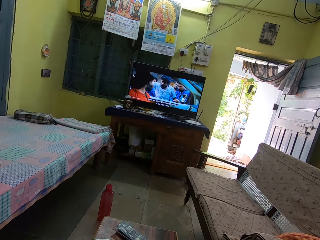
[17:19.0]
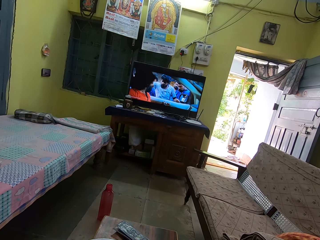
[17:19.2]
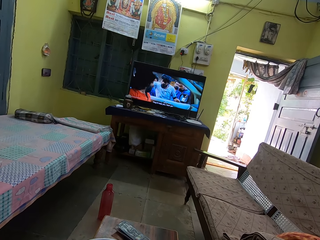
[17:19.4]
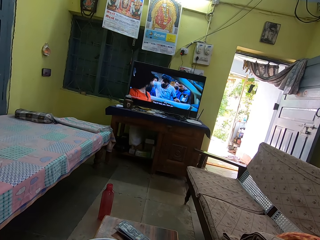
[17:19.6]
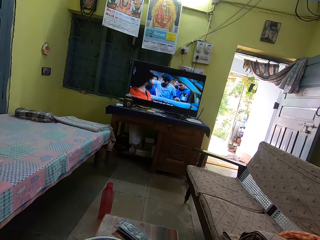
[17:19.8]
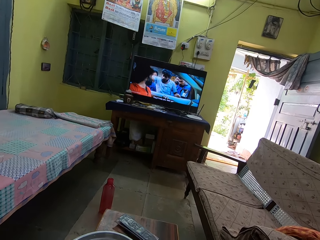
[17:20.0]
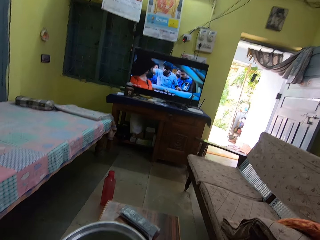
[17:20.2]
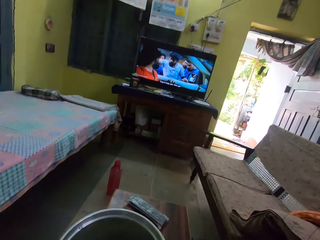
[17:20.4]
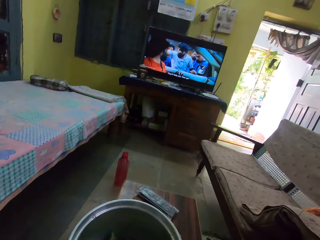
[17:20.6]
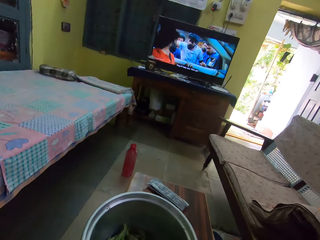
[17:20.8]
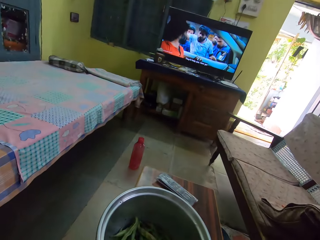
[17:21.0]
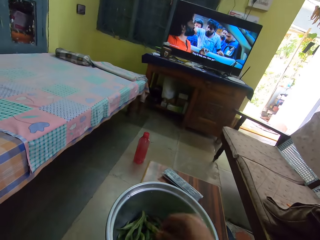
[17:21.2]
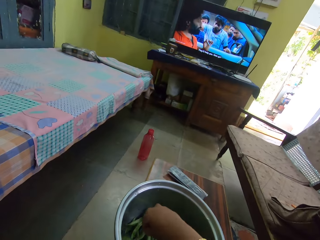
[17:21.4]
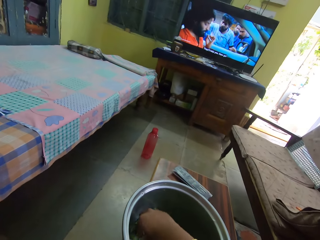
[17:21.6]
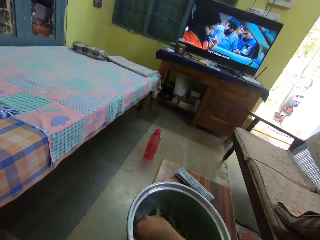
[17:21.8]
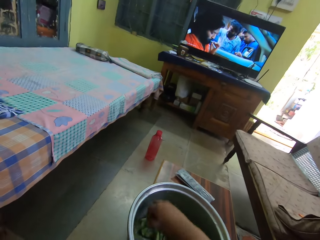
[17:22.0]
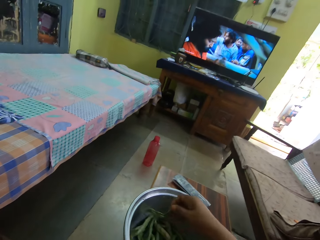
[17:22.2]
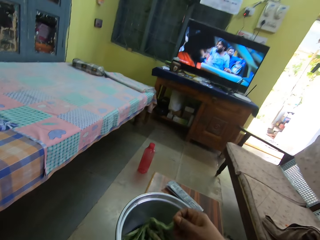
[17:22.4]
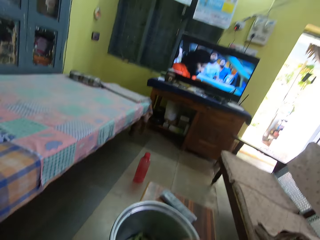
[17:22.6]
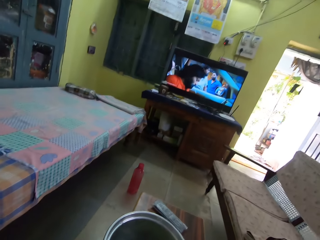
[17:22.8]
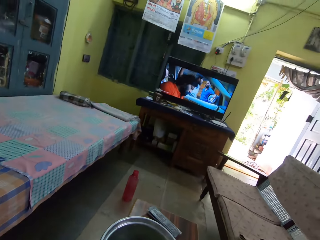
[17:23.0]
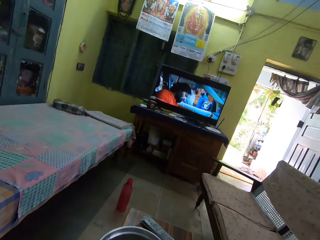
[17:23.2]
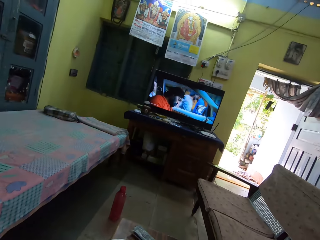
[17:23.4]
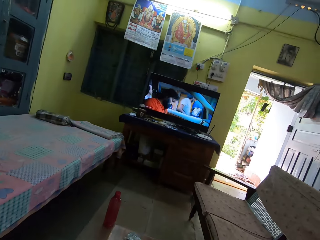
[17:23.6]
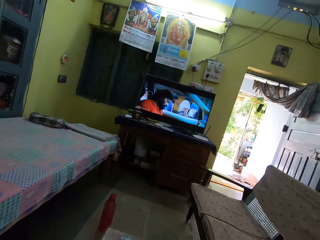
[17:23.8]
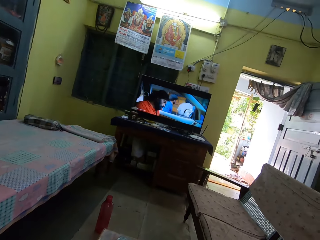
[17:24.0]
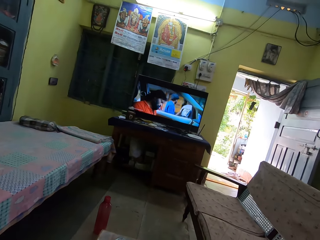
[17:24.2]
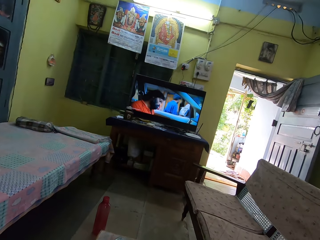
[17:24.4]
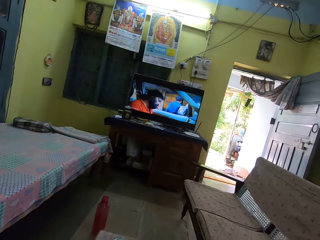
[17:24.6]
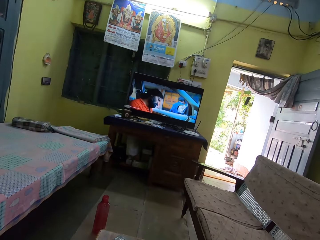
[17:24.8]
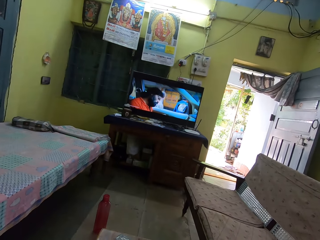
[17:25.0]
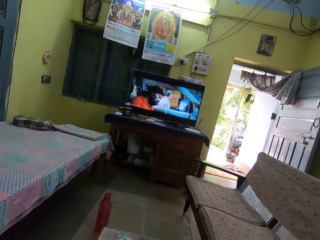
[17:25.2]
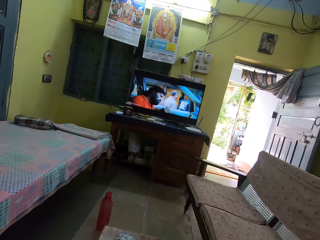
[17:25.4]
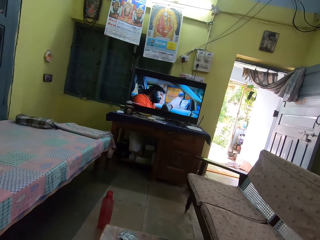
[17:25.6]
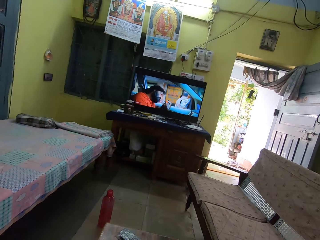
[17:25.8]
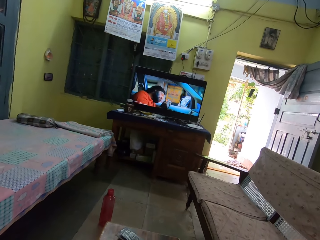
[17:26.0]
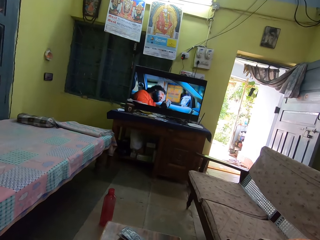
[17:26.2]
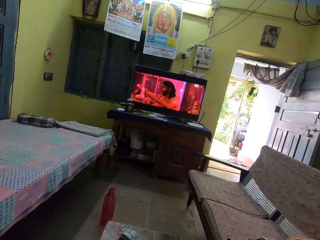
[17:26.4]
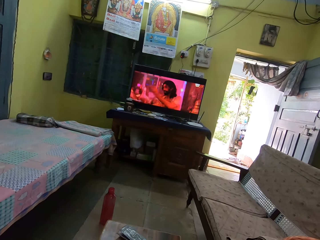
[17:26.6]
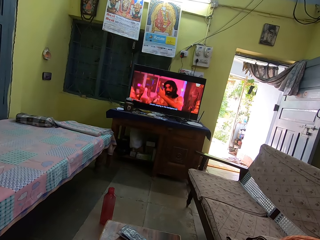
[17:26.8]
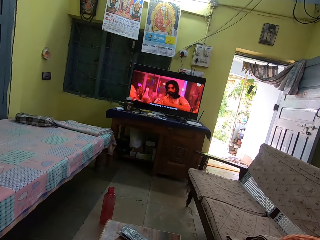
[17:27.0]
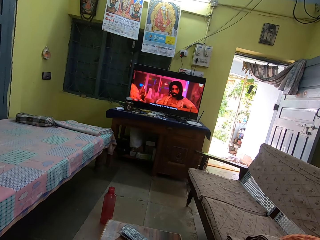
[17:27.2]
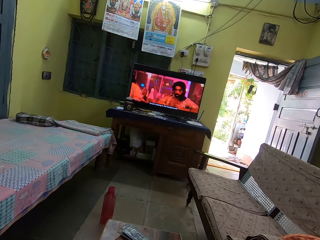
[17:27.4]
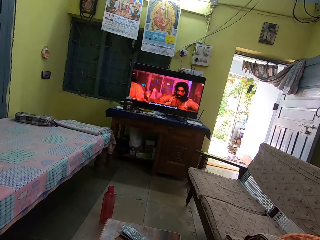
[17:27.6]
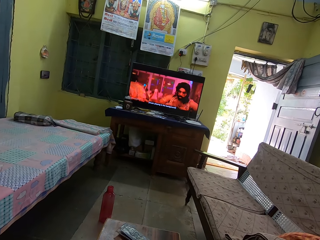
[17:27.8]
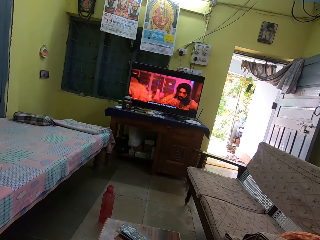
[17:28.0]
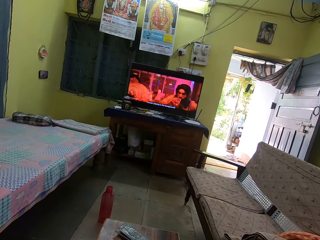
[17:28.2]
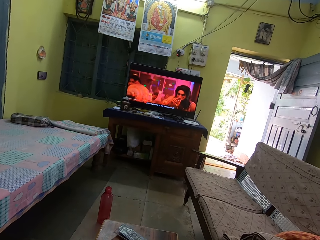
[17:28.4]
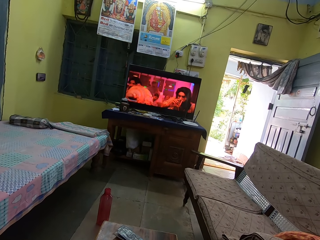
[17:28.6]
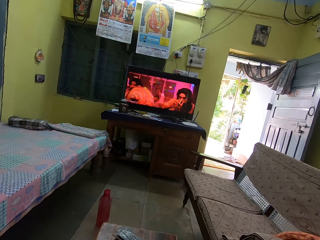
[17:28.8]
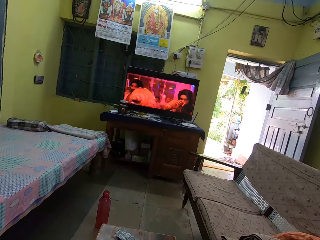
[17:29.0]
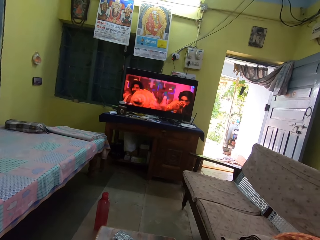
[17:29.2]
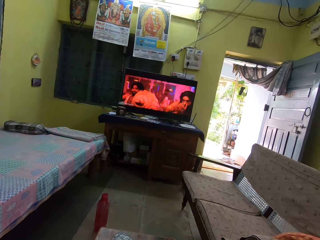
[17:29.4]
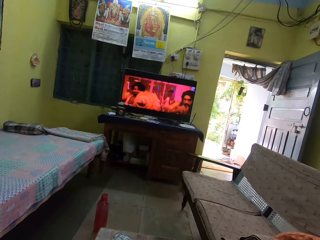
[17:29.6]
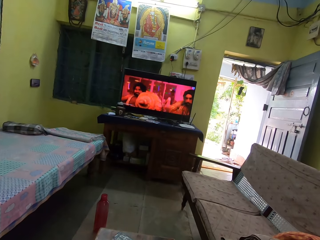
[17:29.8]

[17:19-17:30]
The camera wearer picks green beans. They peel the green beans. They stare at the television.

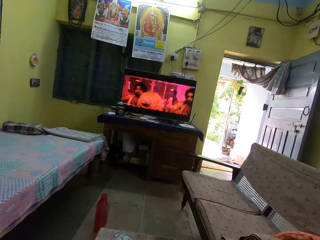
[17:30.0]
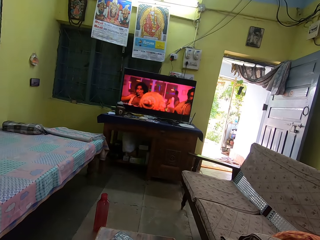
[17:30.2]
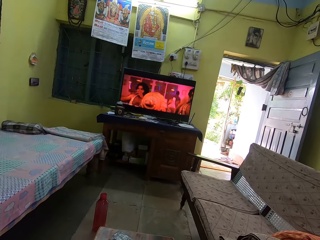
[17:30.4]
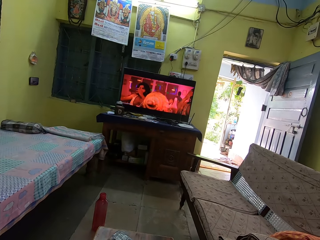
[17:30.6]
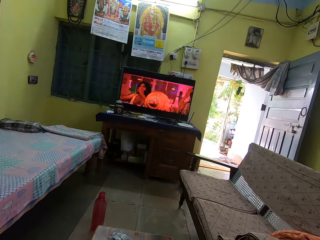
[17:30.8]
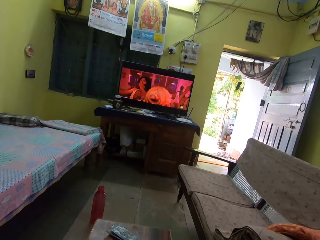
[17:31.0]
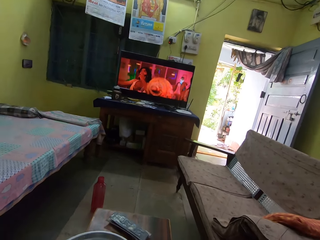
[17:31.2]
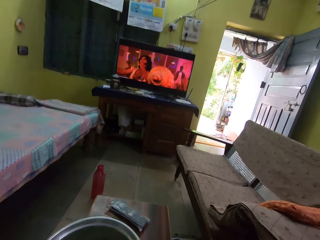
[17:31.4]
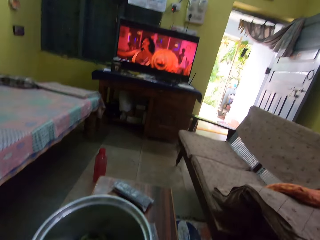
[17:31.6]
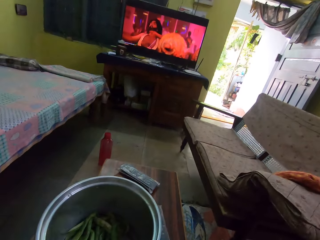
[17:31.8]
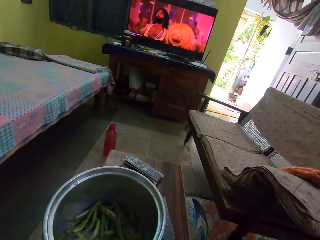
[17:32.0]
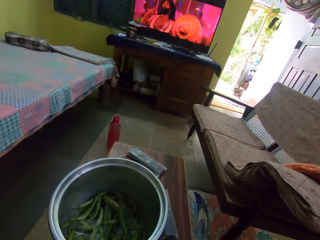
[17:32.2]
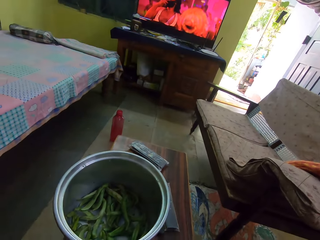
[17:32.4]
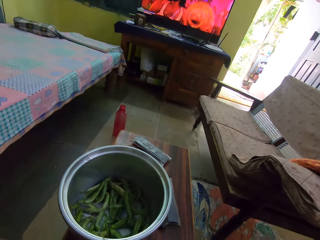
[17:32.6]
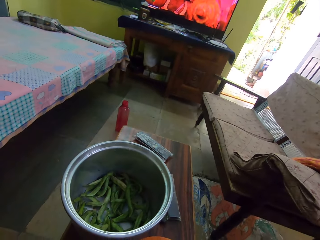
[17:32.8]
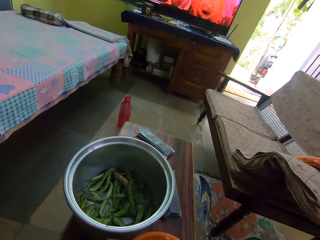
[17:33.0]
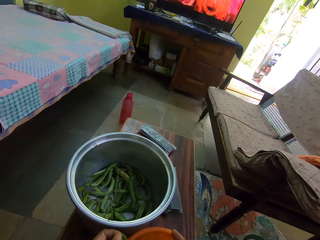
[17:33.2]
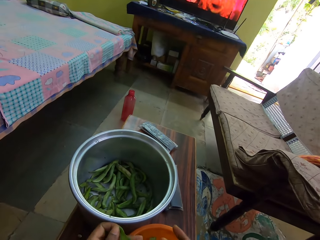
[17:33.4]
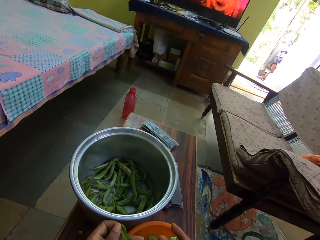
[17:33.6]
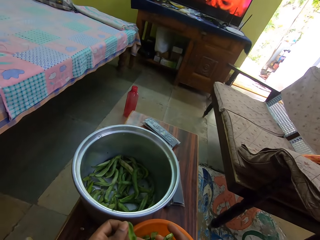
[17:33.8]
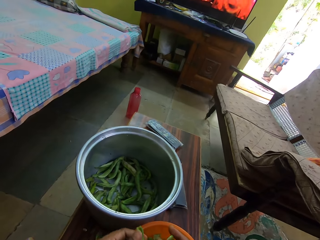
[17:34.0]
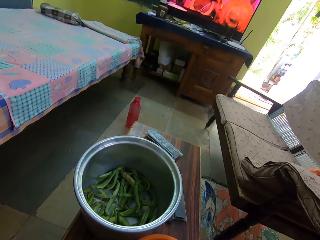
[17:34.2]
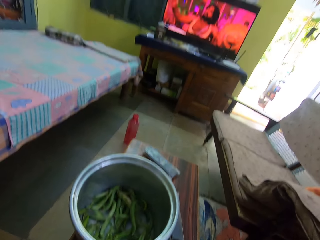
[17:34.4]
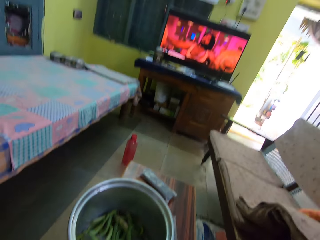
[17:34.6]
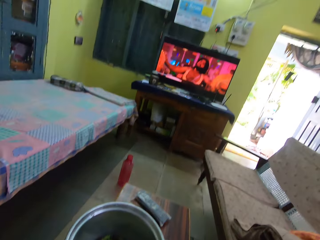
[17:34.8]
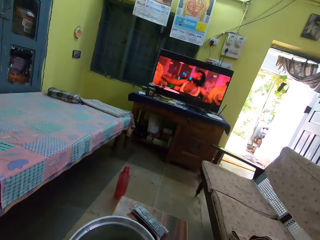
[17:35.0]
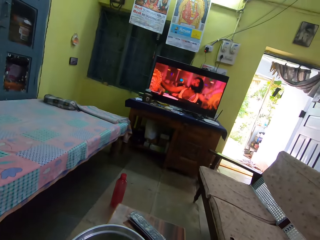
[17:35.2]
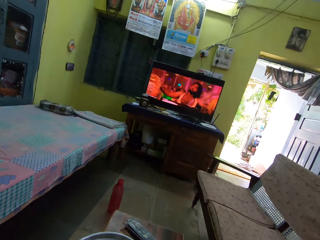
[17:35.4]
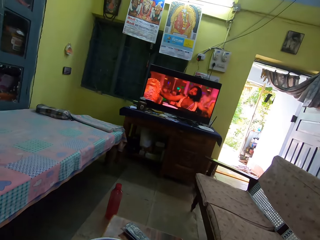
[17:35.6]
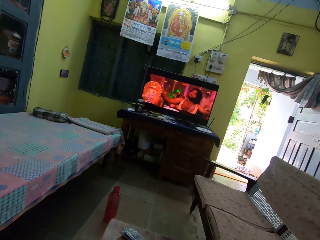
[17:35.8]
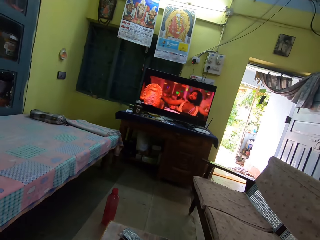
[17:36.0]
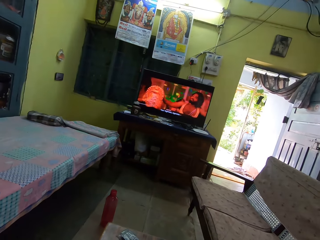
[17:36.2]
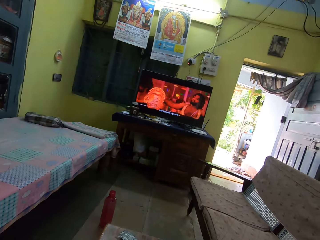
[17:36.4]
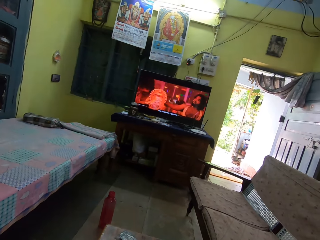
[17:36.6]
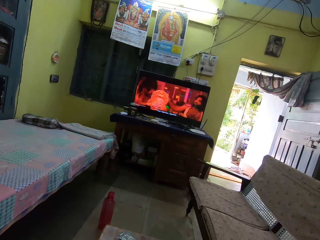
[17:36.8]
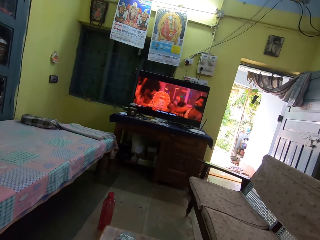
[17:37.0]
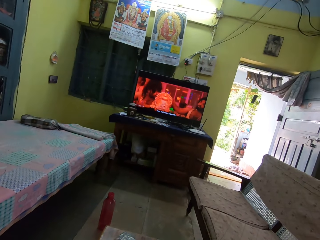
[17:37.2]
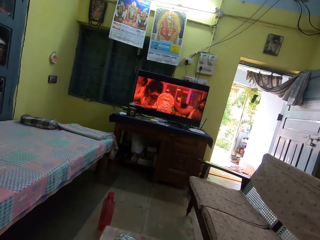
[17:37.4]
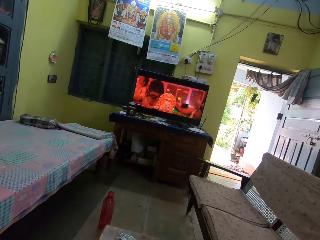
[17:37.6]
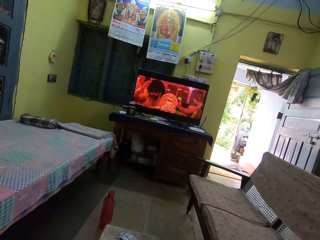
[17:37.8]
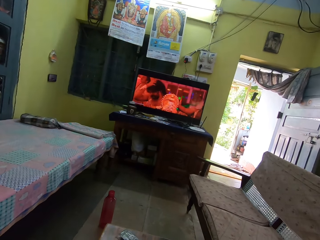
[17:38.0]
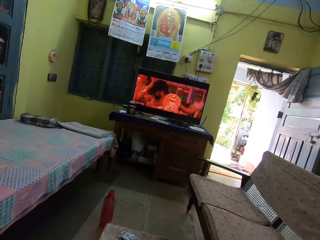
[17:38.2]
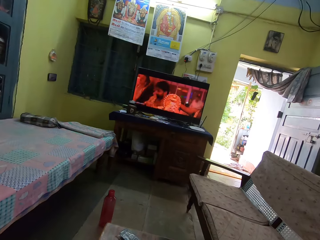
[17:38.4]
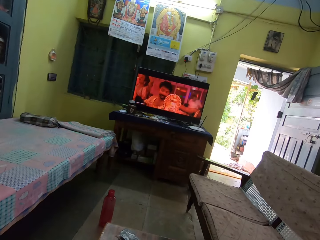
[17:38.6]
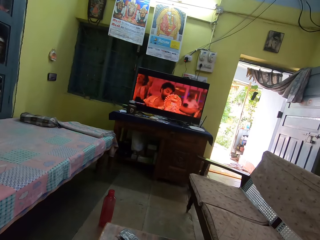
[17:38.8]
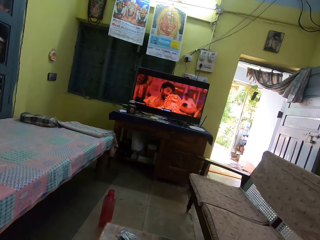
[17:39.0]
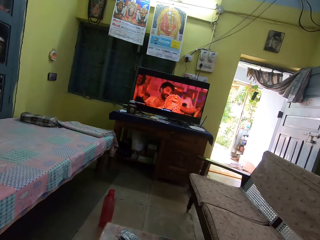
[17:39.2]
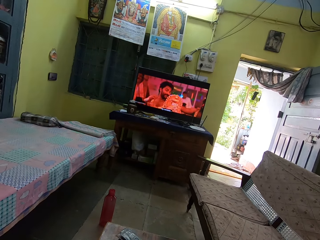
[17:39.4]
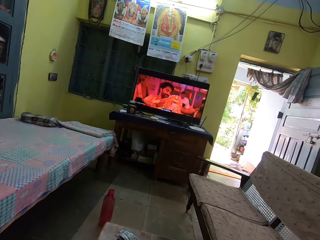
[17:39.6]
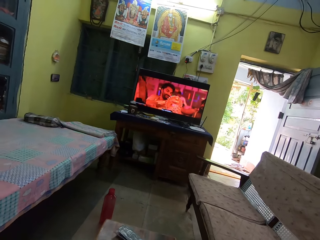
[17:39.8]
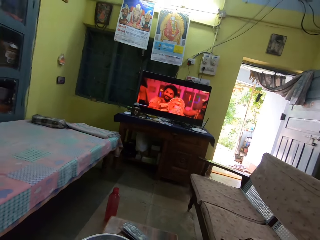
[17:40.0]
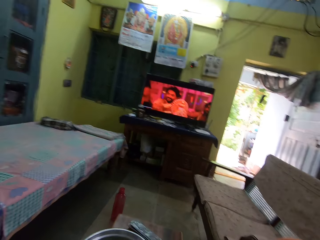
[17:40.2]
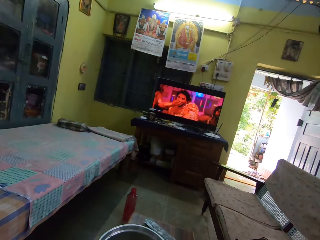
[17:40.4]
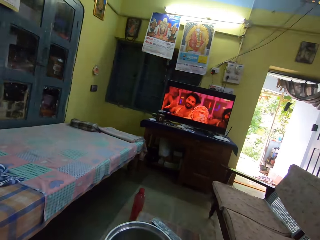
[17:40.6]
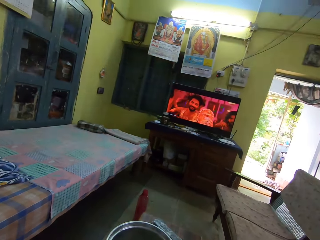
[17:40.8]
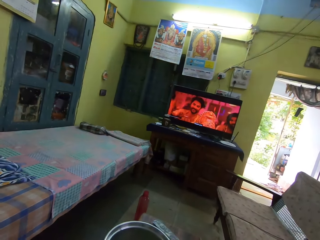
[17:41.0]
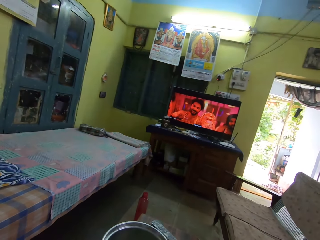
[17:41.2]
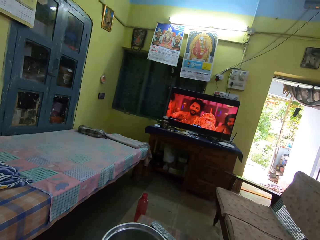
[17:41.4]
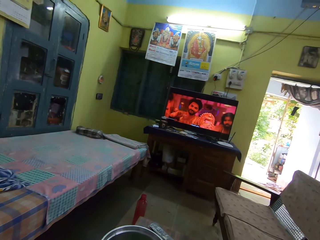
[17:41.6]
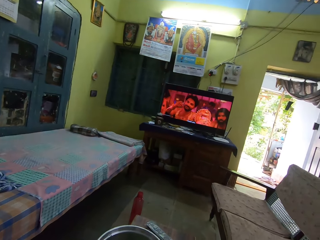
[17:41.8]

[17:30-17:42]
The camera wearer stares at the bowl. They stare at the television.
